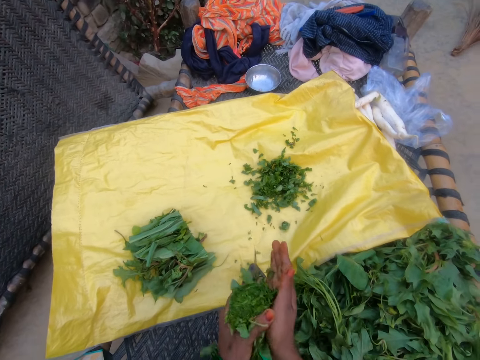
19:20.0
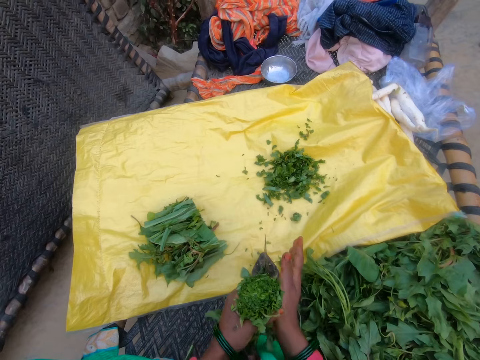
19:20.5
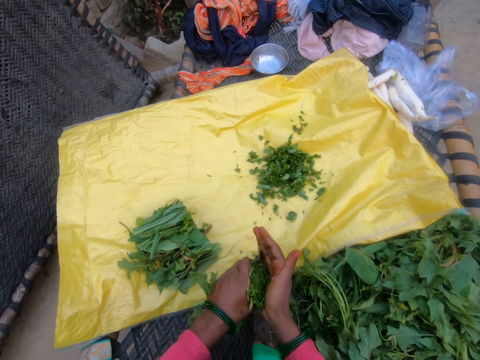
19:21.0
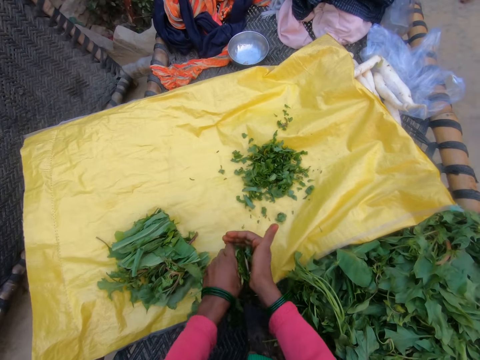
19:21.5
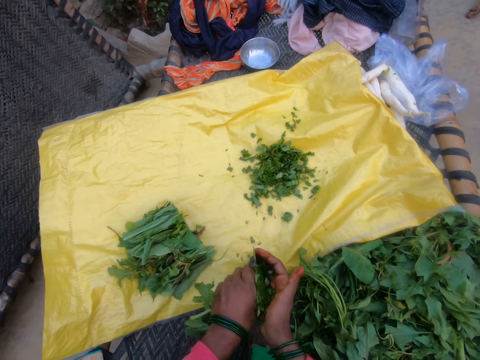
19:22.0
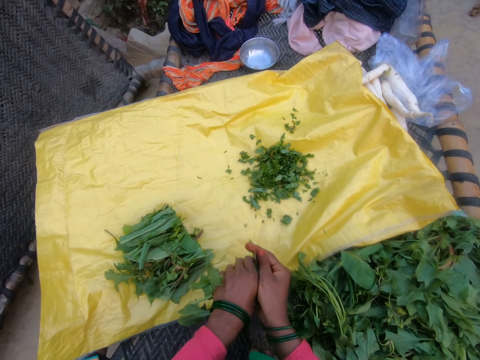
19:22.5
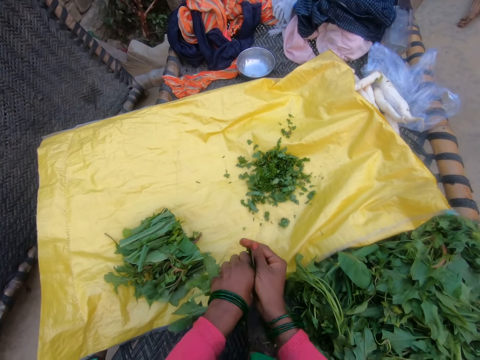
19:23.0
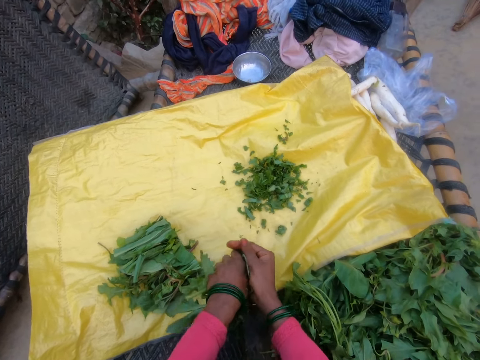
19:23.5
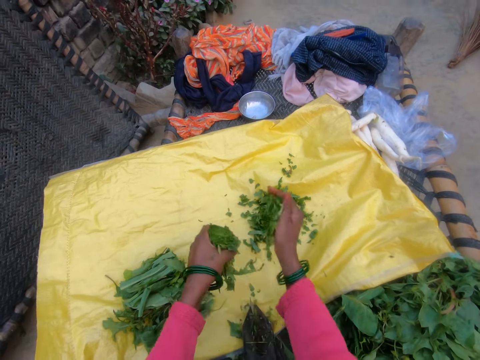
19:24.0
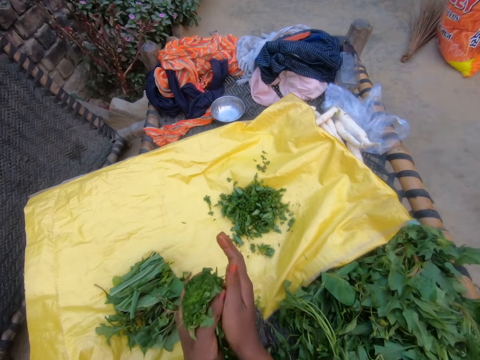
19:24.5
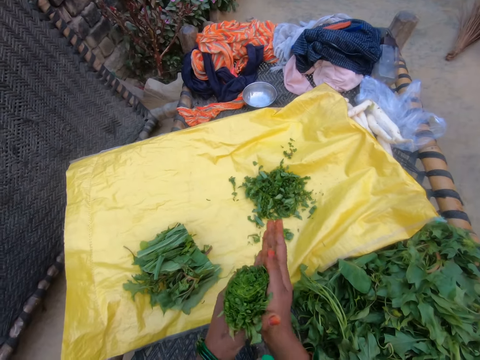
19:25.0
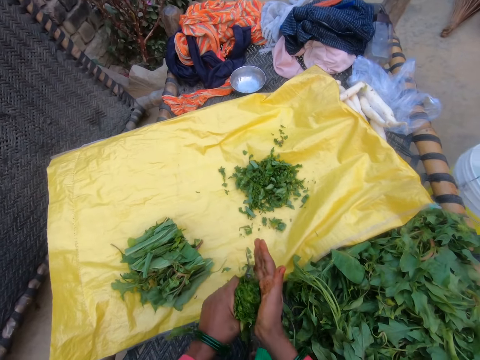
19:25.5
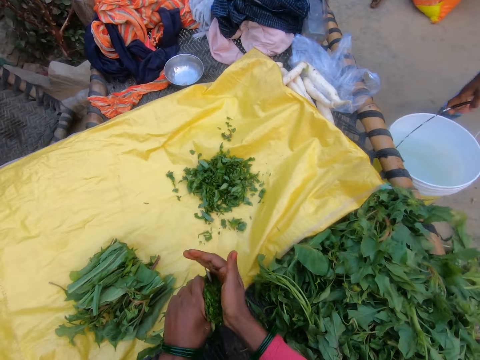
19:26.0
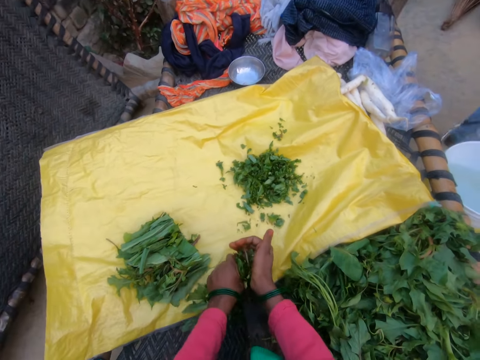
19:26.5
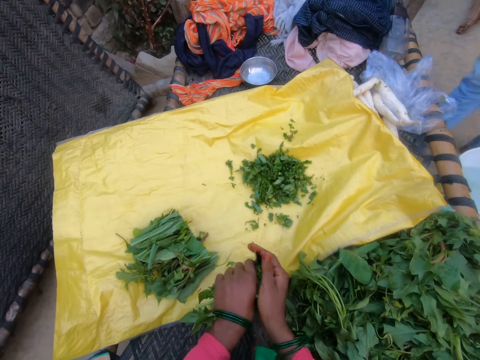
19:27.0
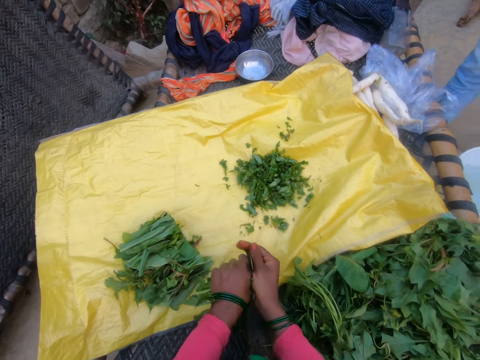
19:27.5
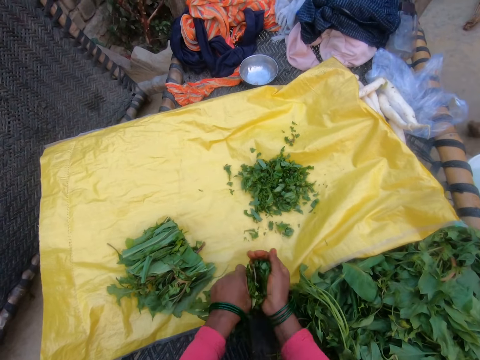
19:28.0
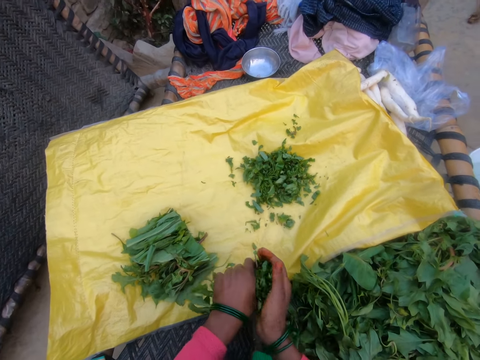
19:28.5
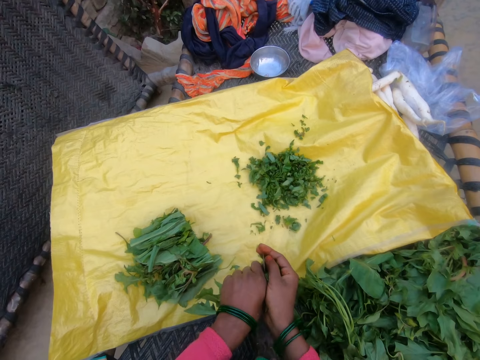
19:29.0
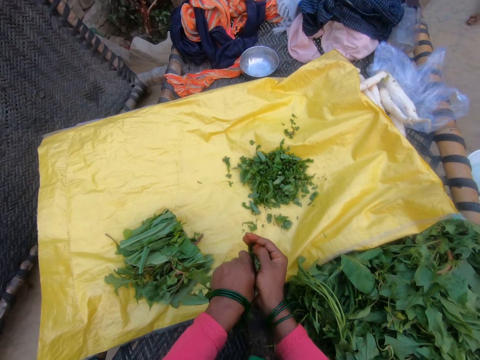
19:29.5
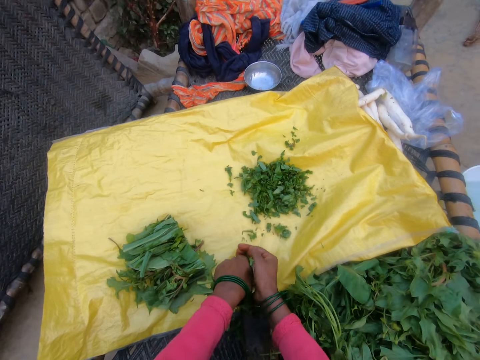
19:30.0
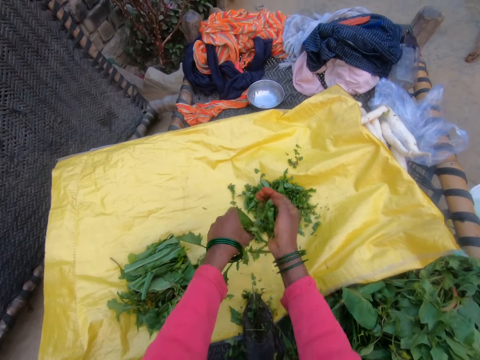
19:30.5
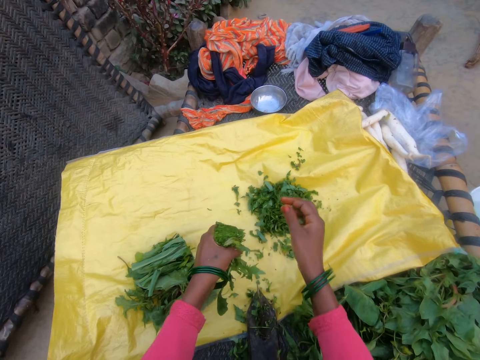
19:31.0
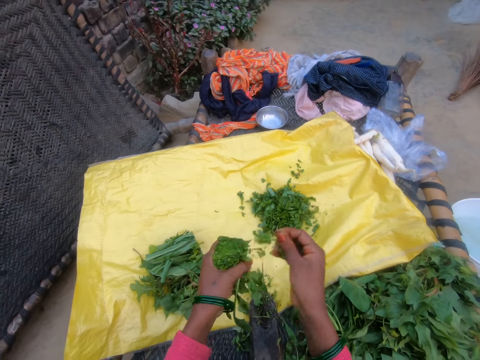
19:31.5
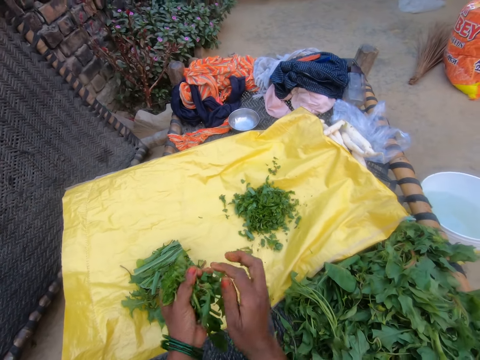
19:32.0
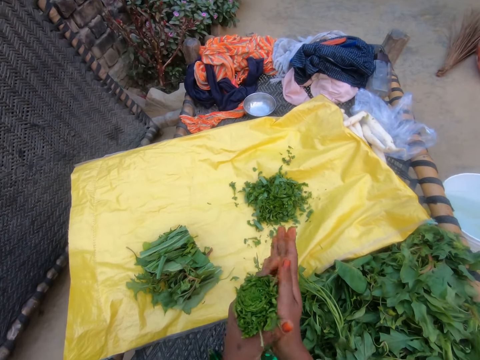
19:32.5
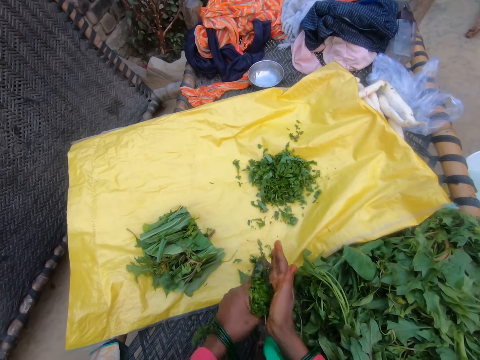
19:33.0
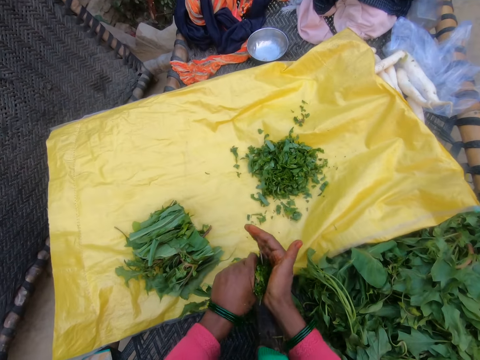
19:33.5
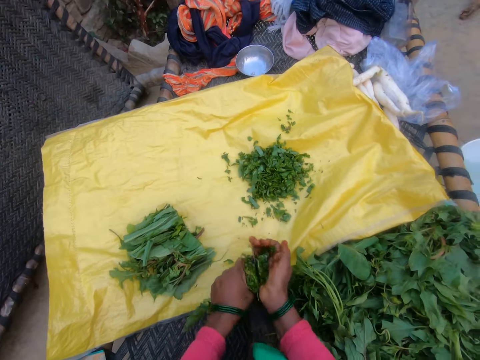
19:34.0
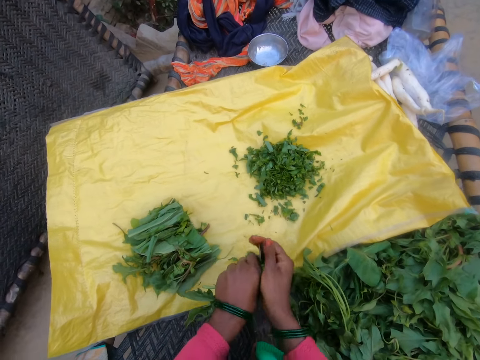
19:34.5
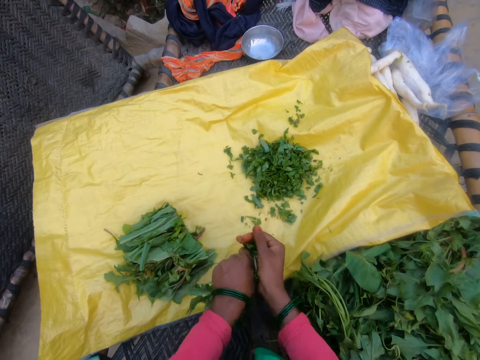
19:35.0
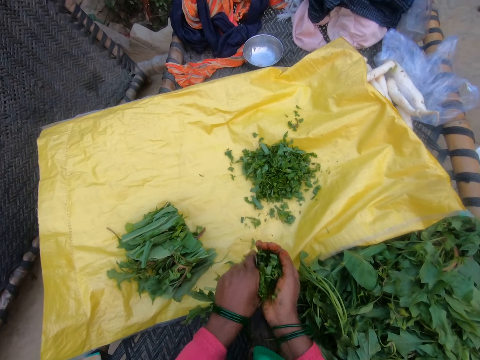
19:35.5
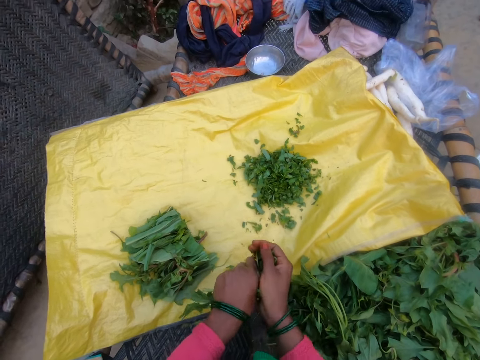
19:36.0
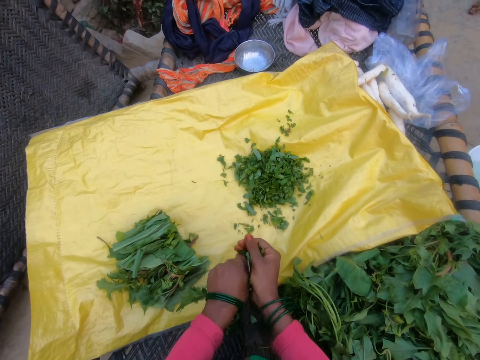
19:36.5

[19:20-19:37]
The camera wearer drops the cut vegetables on the sack. They press the vegetable in the hand. They cut the gathered vegetable with the cutting tool. They drop the cut vegetables on the sack. They press the vegetable in the hand. They cut the gathered vegetable with the cutting tool. They cut the vegetable again. They drop the cut vegetables on the sack. They cut the vegetable with the hand. They press the vegetable in the hand. They cut the gathered vegetable with the cutting tool. They cut the vegetable again.

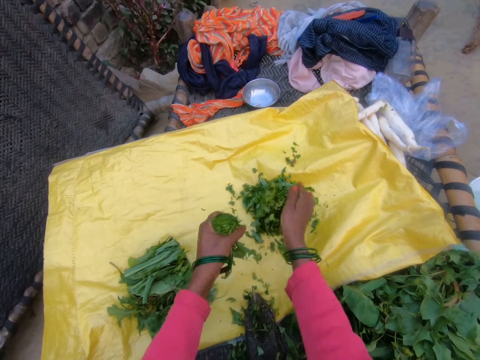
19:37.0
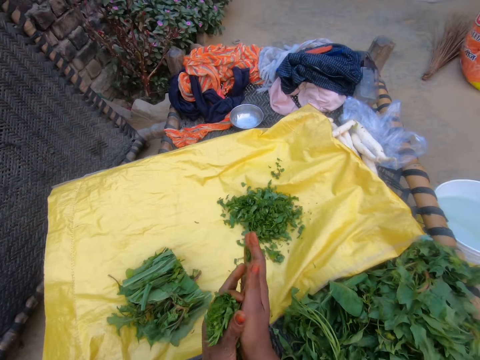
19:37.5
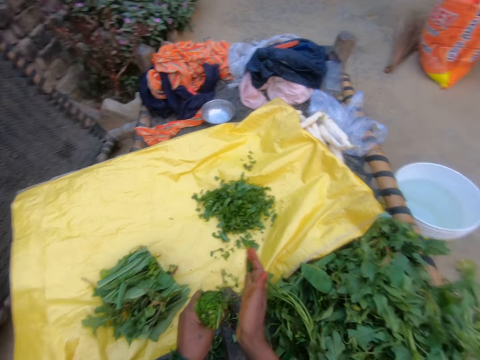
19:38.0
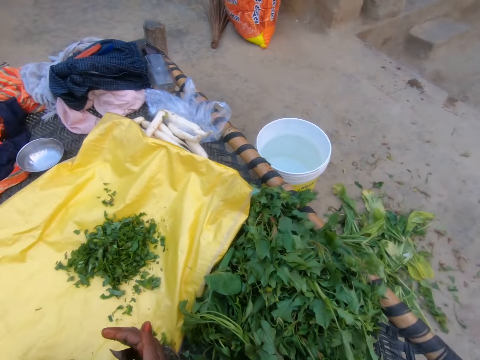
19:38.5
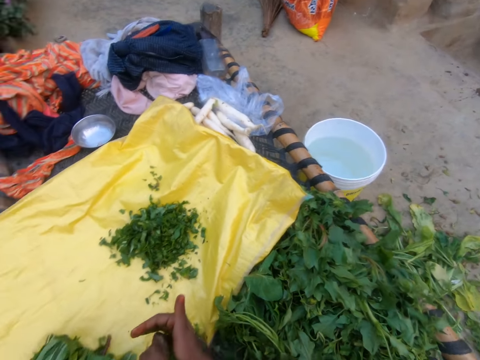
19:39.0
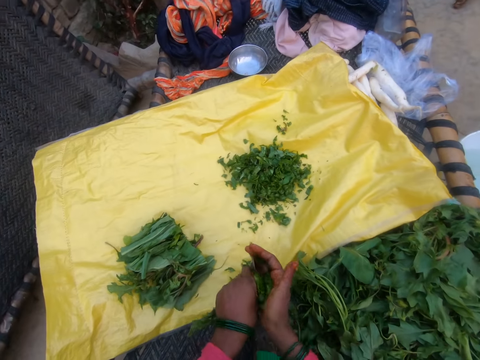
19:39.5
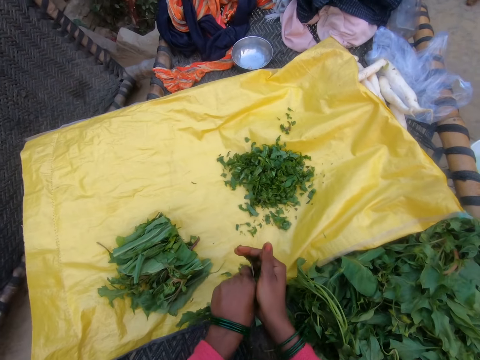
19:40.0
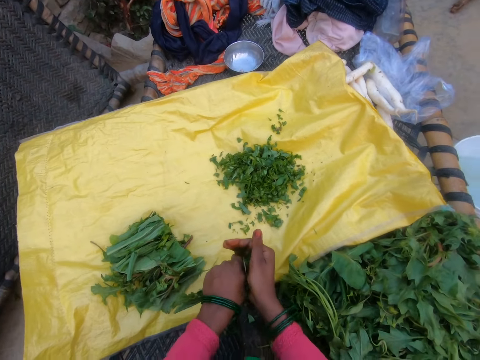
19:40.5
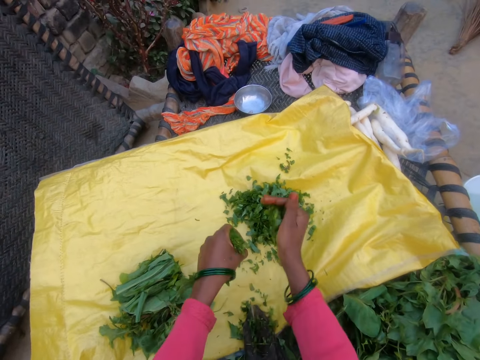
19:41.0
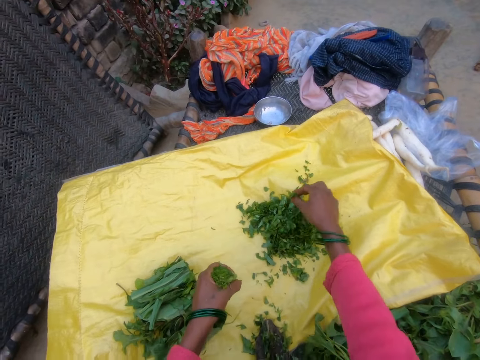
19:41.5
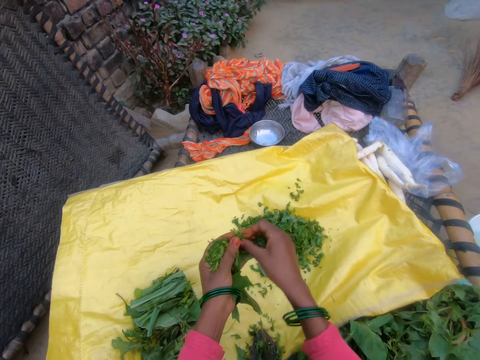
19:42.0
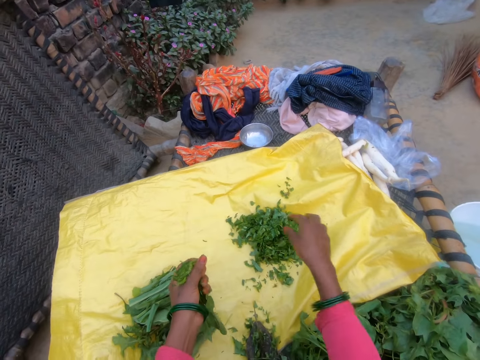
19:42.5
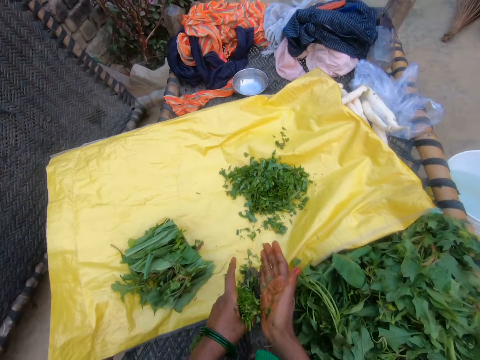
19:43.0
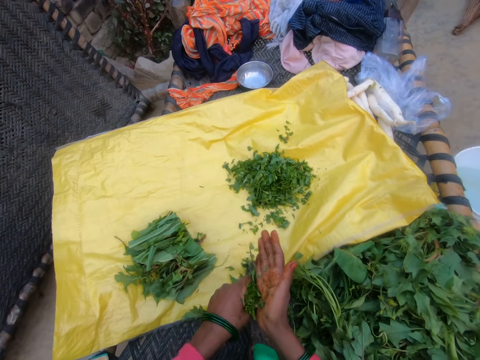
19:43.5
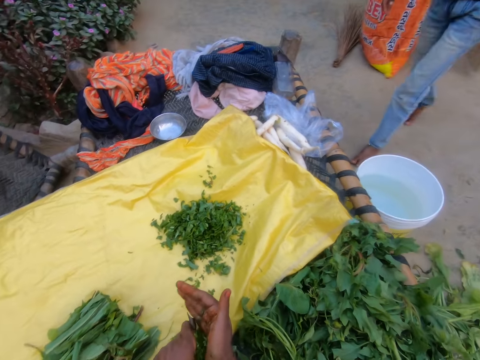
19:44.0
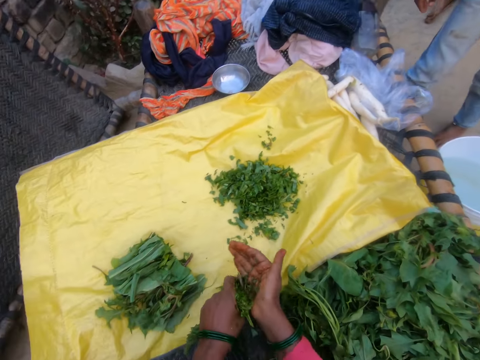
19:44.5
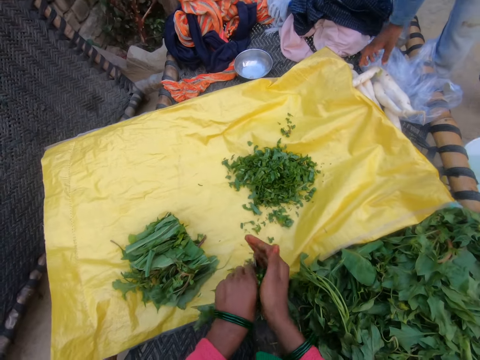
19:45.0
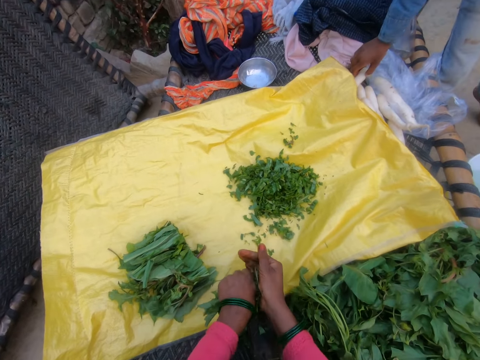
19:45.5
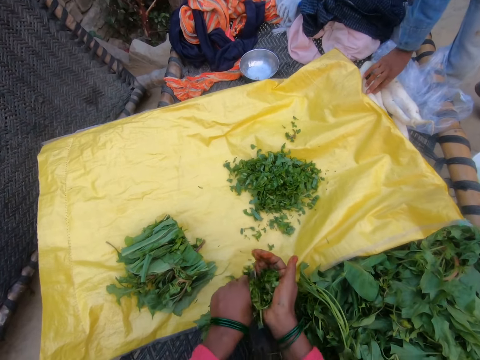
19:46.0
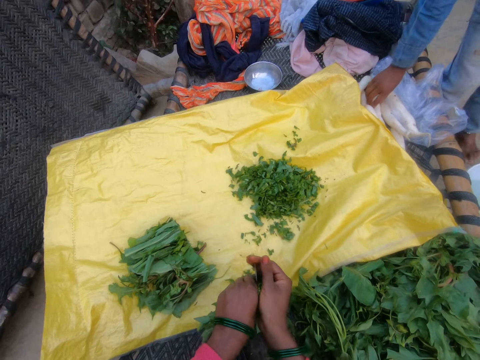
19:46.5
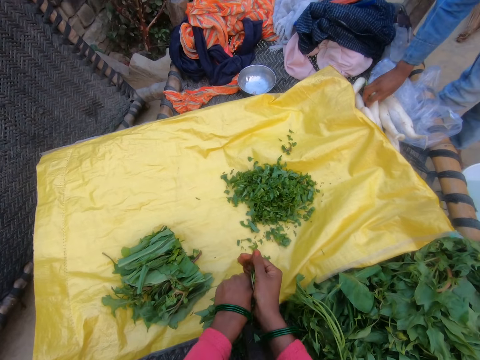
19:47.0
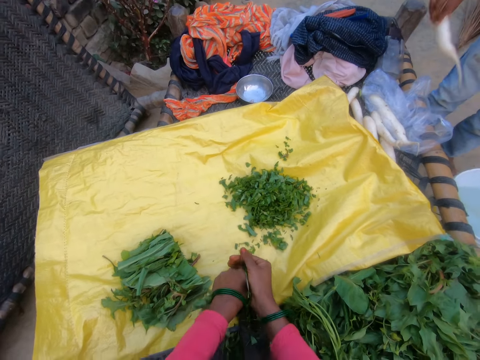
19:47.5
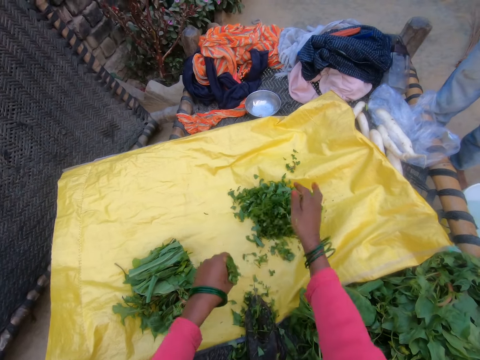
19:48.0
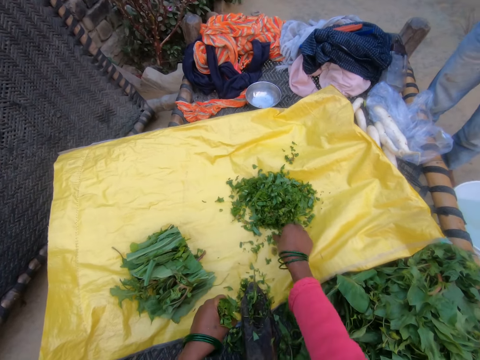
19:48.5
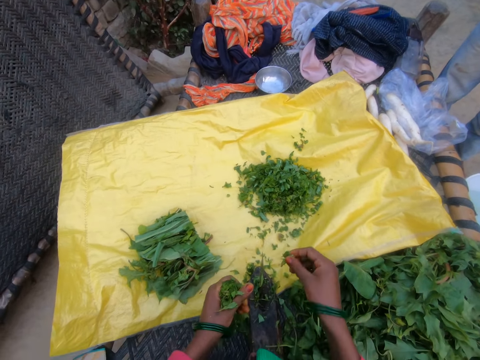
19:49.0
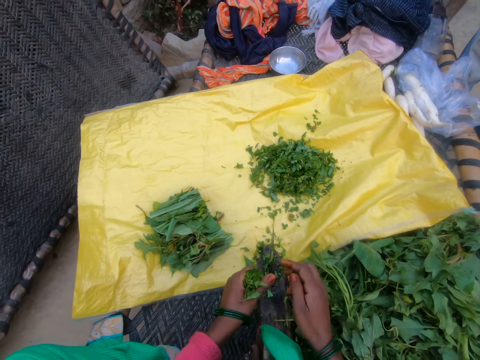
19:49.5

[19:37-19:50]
The camera wearer drops the cut vegetables on the sack. They press the vegetable in the hand. They cut the gathered vegetable with the cutting tool. They drop the cut vegetables on the sack. They cut the vegetable. They touch the vegetable with the hand and cut the vegetable. A person walks in. The camera wearer cuts the gathered vegetable with the cutting tool. They cut the vegetable again. The person picks up the white object. The camera wearer cuts the vegetable. They drop the cut vegetables on the sack.
